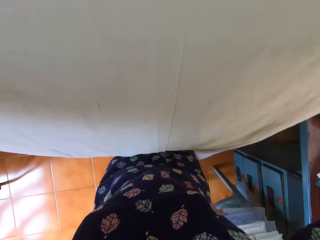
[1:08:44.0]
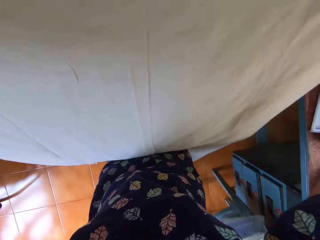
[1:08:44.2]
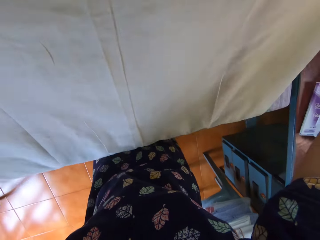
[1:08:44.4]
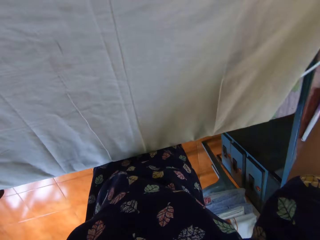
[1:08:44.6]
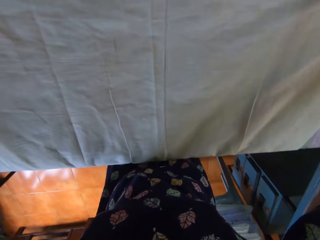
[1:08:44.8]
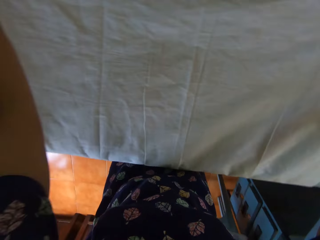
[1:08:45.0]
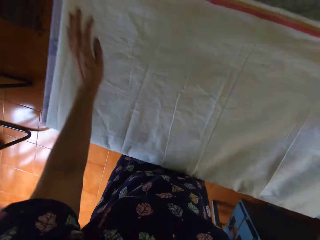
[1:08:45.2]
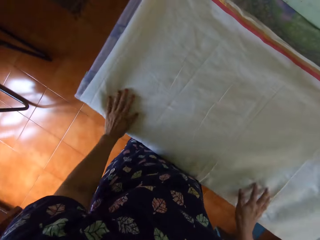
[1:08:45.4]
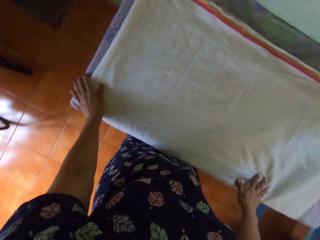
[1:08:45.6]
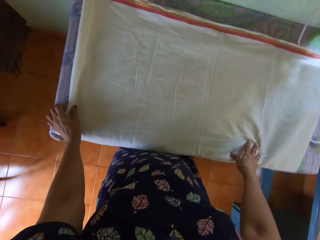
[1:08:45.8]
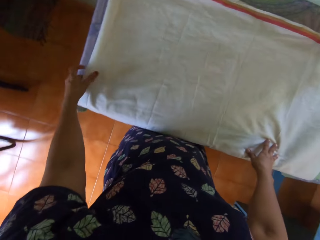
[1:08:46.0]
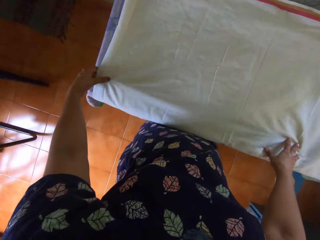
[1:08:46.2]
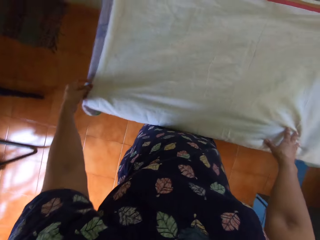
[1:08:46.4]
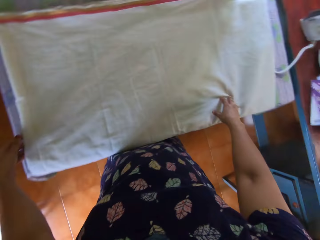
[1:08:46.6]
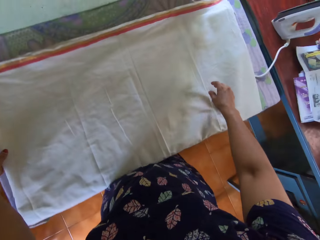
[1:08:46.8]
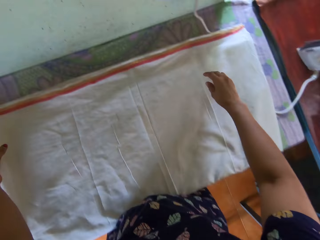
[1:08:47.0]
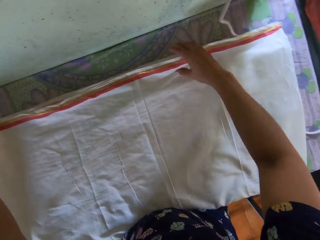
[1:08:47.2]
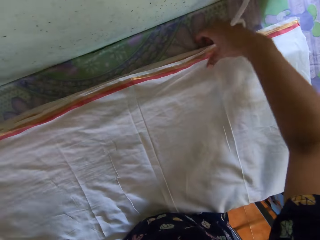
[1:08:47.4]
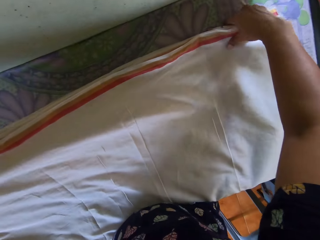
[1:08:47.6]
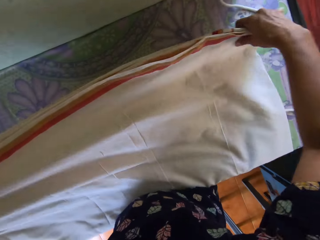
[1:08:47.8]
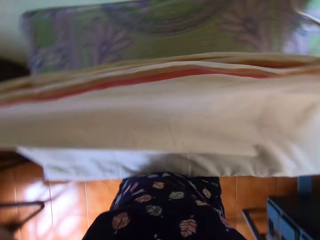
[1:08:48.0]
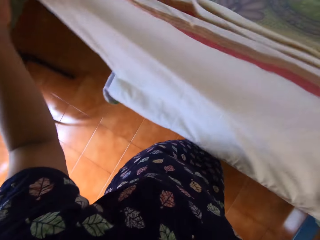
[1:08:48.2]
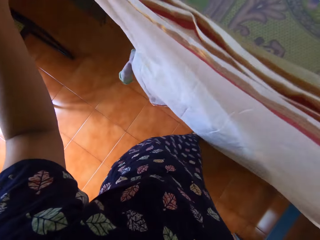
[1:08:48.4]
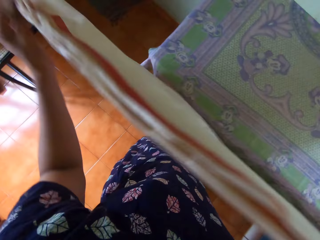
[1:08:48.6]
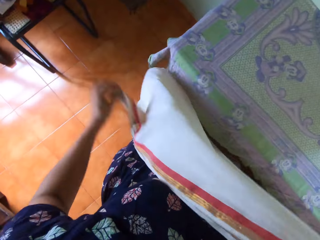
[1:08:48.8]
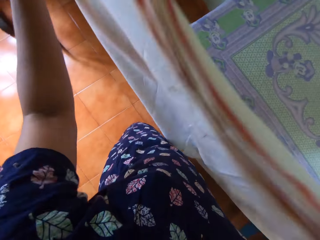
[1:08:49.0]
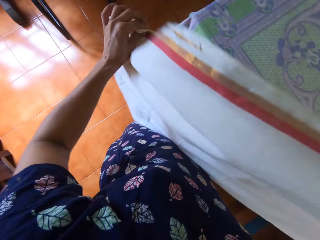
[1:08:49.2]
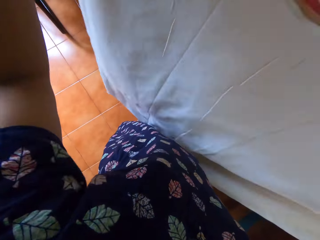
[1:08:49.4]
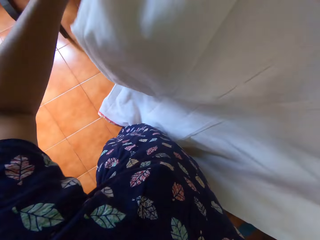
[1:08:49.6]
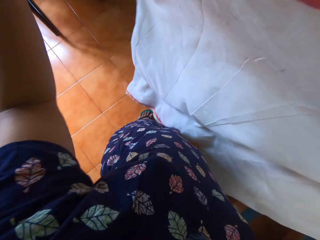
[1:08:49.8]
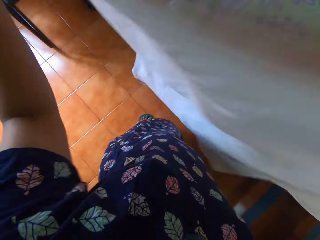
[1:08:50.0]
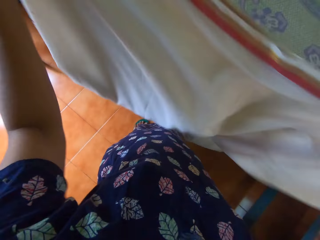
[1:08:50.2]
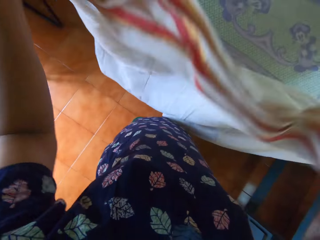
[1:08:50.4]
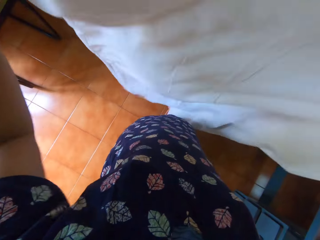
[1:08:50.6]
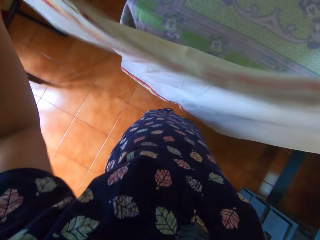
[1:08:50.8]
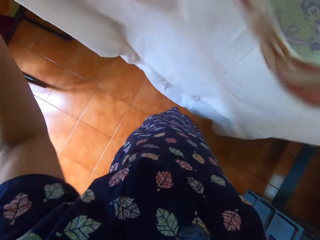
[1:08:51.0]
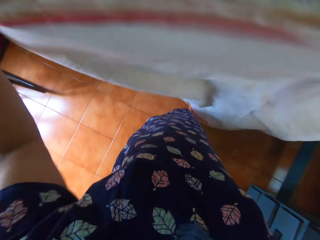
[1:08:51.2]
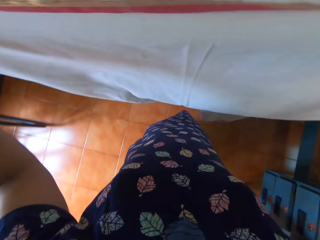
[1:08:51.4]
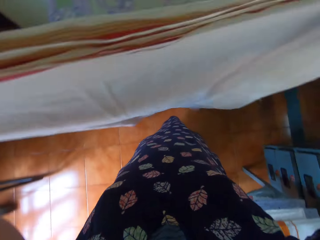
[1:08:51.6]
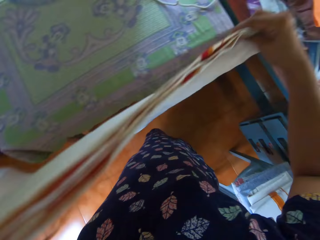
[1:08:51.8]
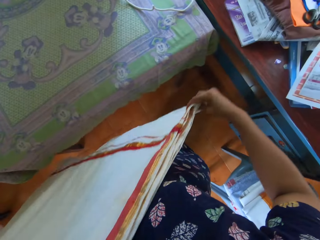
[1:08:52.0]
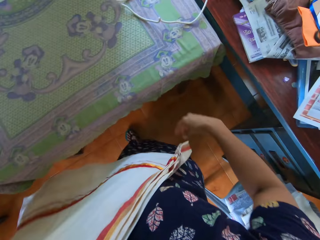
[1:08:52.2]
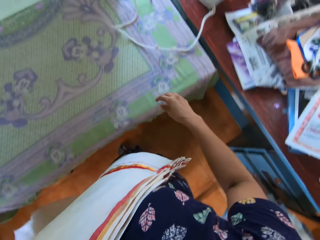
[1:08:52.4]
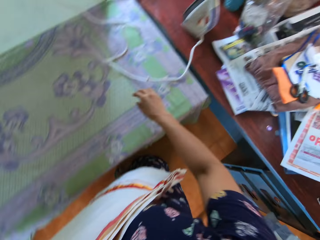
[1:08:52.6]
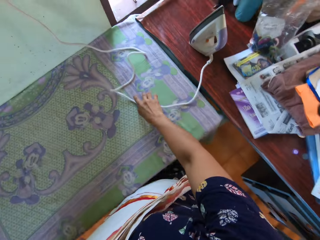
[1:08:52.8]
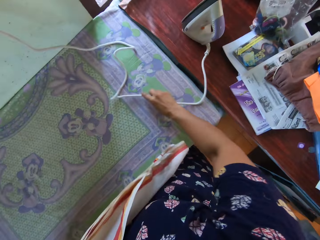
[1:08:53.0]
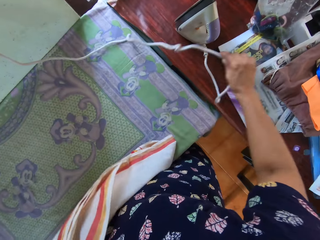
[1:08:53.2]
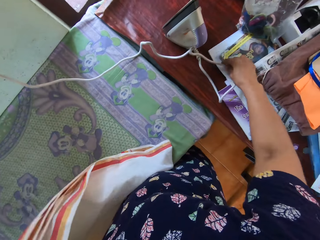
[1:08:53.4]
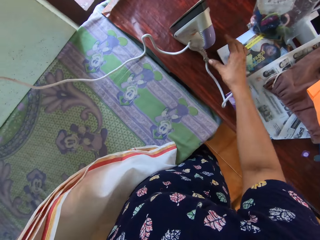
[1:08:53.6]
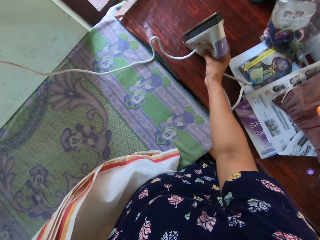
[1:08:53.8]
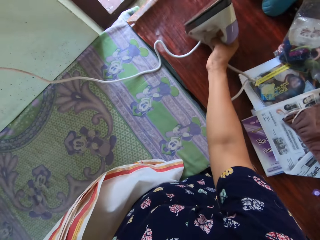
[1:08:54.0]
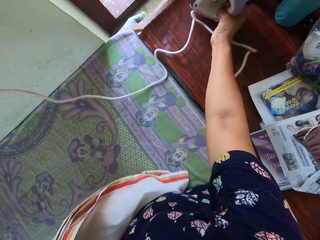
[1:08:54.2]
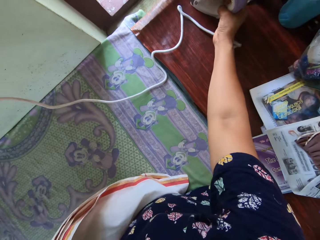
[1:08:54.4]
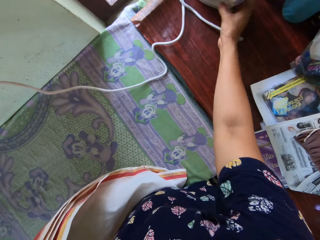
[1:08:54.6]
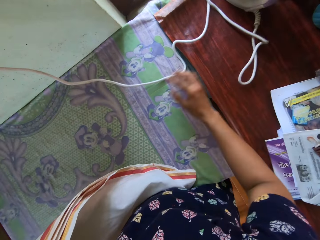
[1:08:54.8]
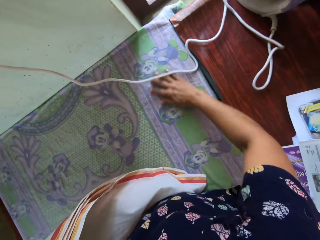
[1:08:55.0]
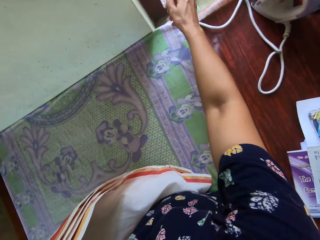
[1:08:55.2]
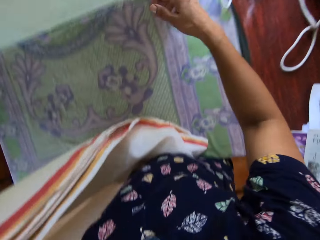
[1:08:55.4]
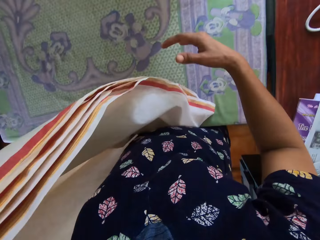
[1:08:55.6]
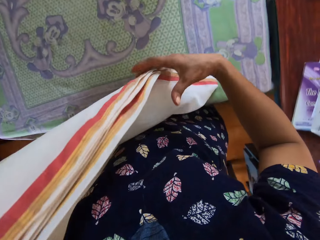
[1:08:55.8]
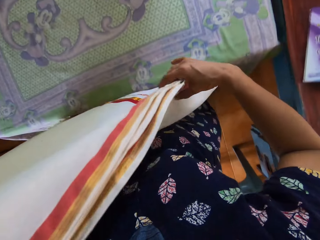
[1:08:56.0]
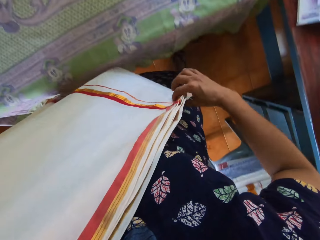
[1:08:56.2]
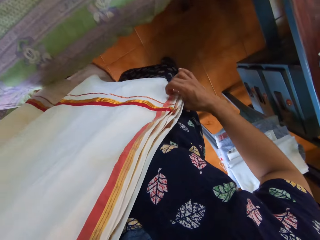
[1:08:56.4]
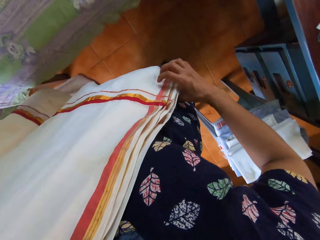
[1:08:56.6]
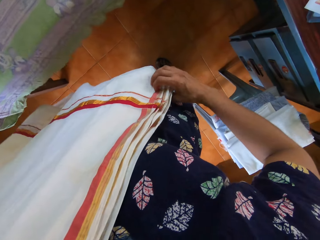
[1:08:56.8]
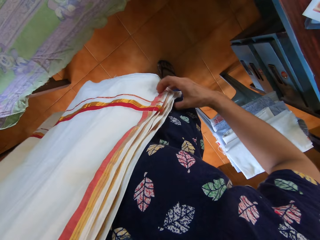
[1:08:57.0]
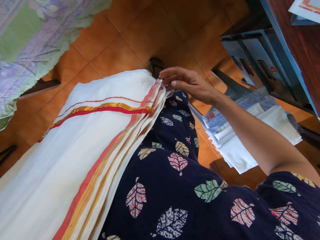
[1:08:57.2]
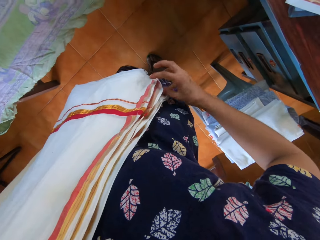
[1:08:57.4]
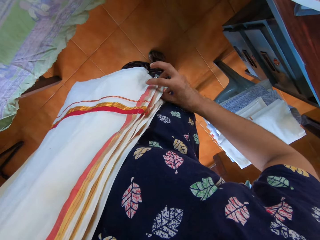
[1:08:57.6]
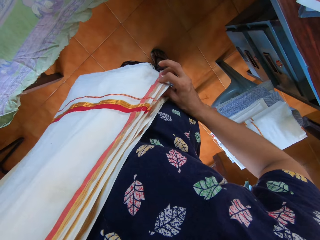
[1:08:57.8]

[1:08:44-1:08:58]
The camera wearer spreads the folded fabric on the table. She adjusts the folded fabric on the table with both hands. She adjusts a side of the folded fabric with her left hand. She lifts the folded fabric off the table with both hands. She flaps the folded fabric with both hands. She stretches the cloth. She adjusts the power cord of the electric pressing iron with her right hand. She adjusts the electric pressing iron on the adjacent table with her right hand. She adjusts the power cord of the electric pressing iron with her right hand. She holds the folded fabric with her right hand.

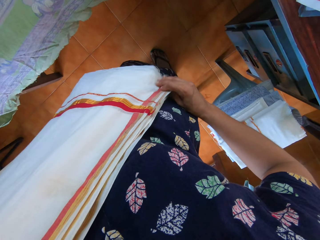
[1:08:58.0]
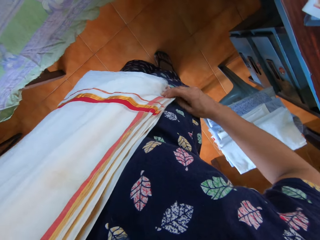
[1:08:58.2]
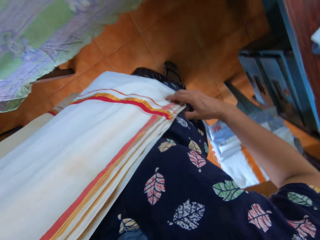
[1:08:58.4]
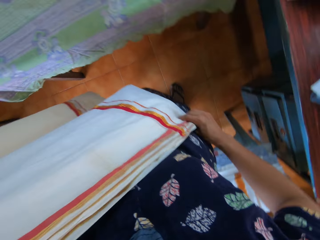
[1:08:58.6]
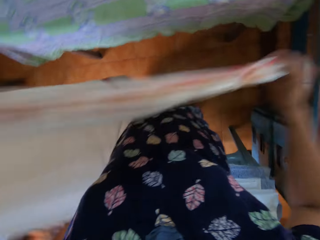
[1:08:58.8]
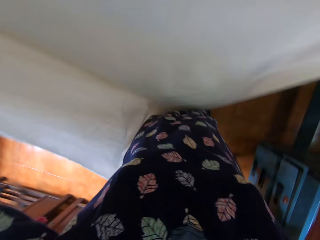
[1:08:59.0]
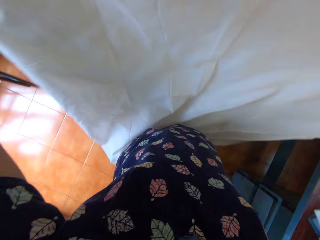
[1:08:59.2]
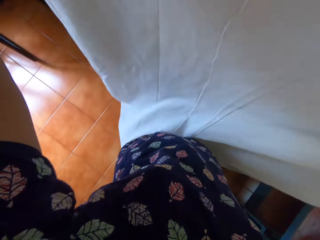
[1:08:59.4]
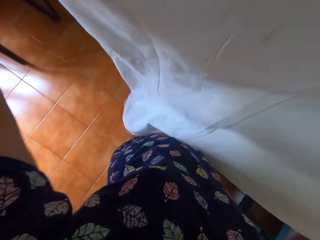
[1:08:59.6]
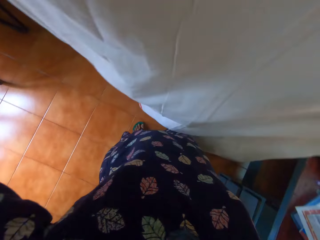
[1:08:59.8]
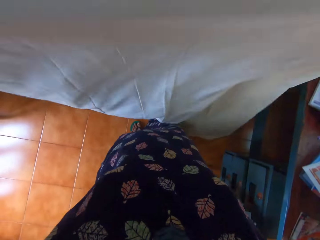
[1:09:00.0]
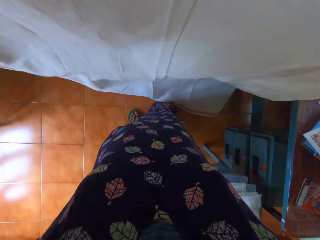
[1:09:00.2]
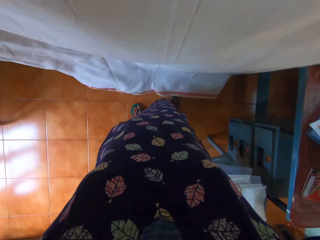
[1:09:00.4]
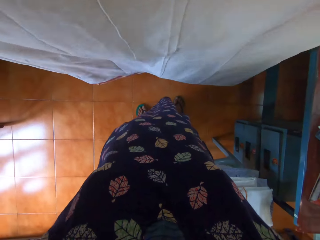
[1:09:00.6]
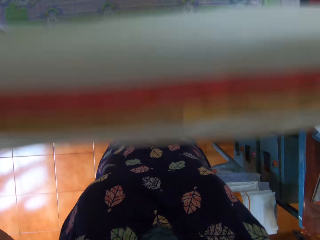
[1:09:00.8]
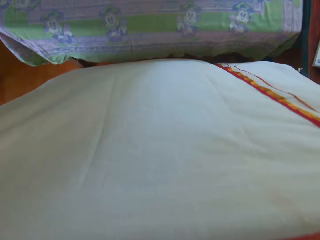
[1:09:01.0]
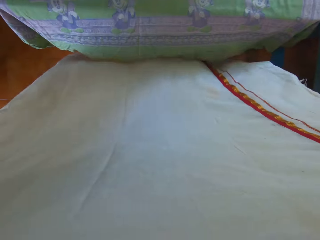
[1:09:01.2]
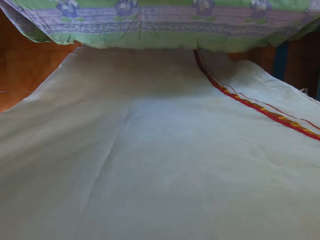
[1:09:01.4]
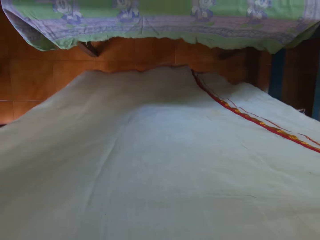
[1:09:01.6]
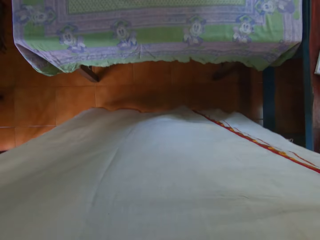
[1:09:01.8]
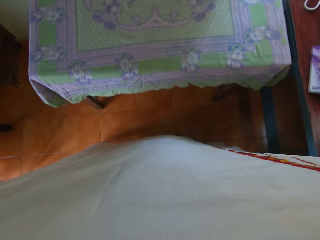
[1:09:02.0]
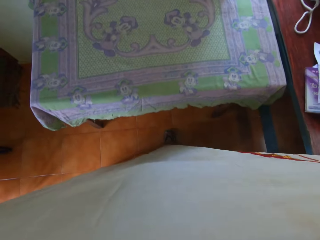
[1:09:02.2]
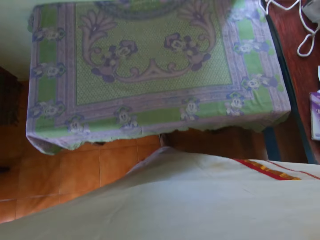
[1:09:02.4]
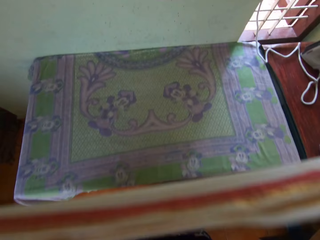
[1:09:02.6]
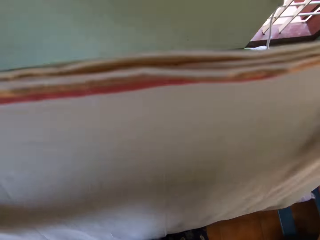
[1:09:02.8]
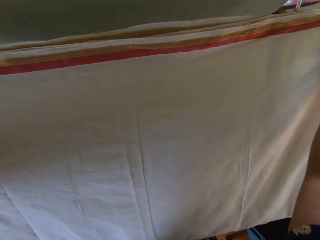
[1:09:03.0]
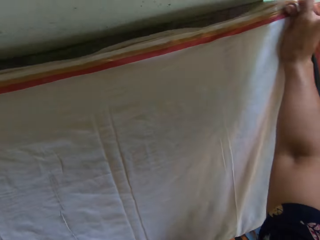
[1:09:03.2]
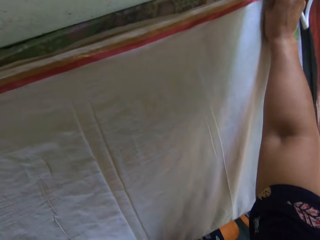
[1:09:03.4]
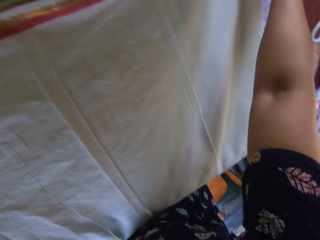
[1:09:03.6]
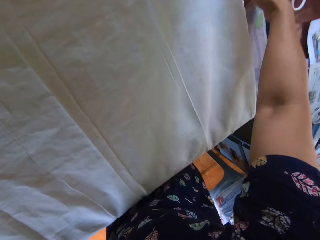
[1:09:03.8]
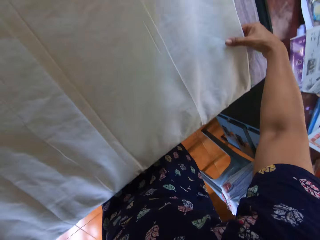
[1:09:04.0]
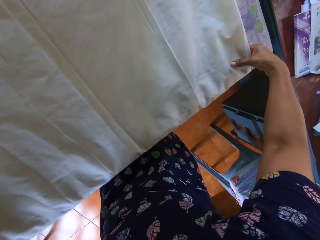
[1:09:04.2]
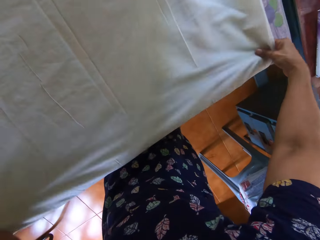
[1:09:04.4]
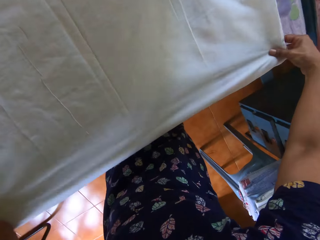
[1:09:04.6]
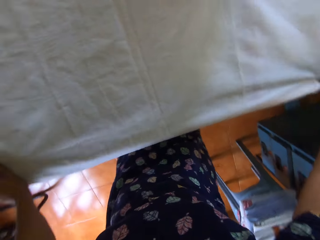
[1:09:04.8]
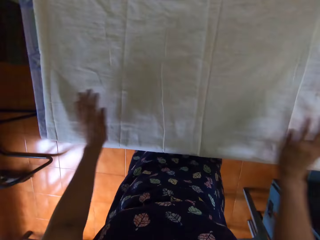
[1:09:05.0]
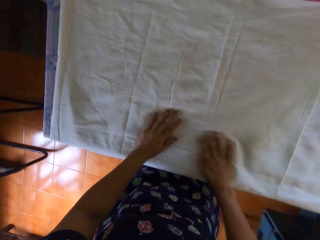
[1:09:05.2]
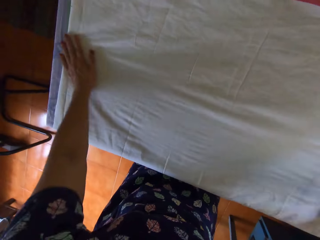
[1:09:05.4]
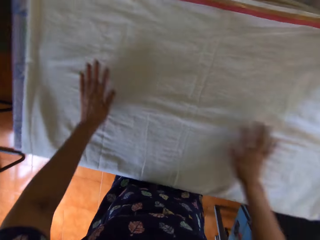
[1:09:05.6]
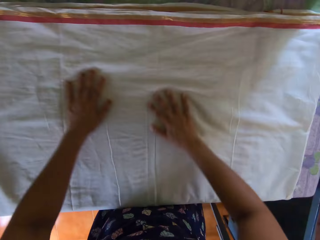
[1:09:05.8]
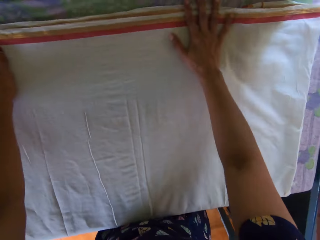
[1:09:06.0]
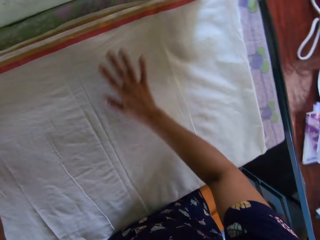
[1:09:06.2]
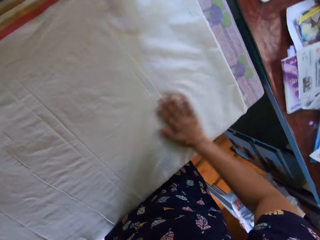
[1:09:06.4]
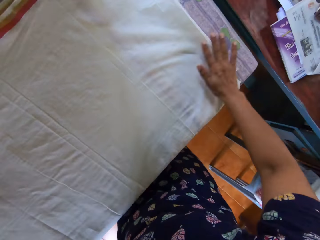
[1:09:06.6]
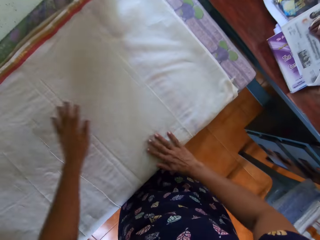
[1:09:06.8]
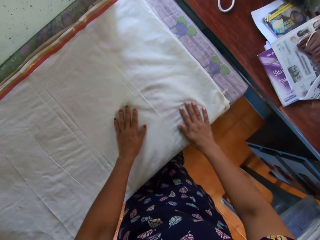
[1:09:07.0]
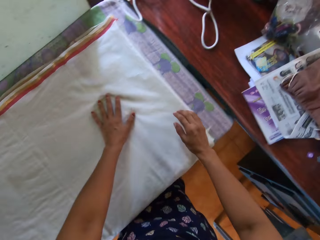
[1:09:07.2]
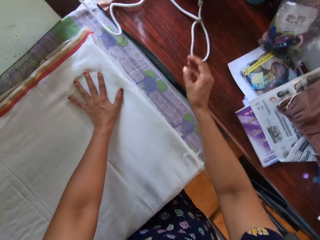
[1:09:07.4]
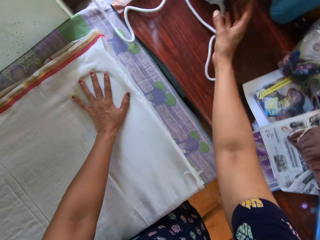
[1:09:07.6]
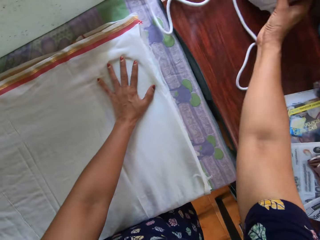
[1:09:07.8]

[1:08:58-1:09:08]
The camera wearer holds the cloth. They flap the folded fabric with both hands. They spread the folded fabric on the table with both hands. They put the cloth on the table. They adjust the folded fabric on the table with both hands.
